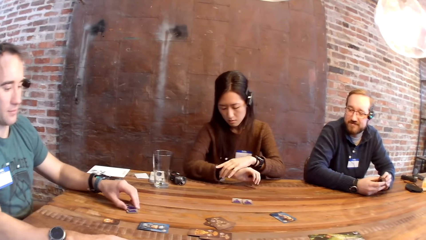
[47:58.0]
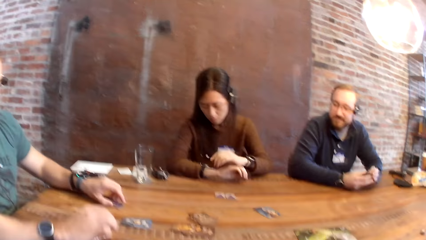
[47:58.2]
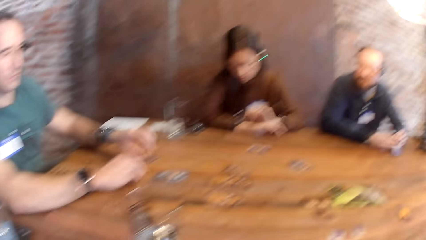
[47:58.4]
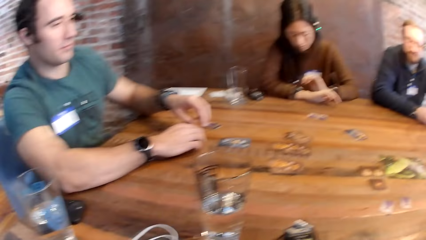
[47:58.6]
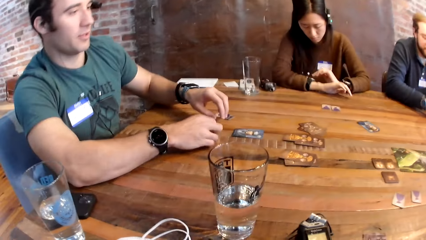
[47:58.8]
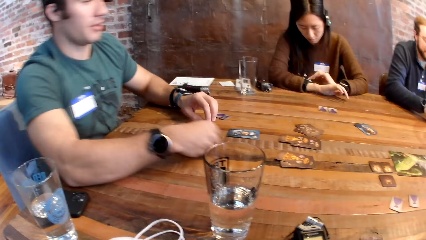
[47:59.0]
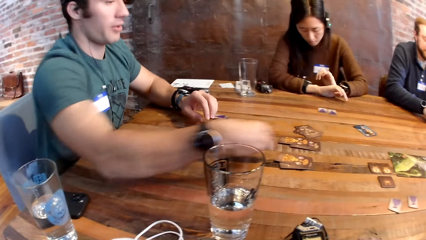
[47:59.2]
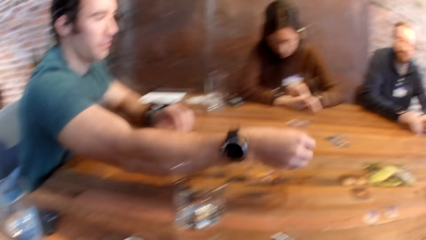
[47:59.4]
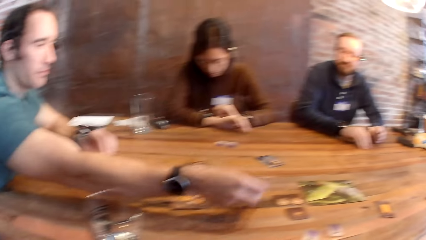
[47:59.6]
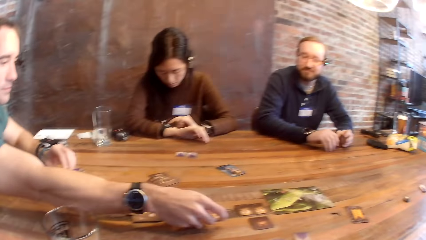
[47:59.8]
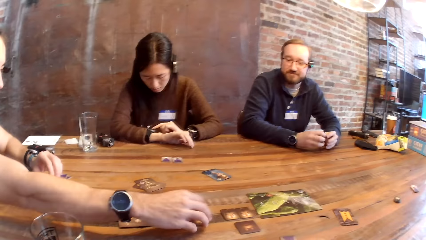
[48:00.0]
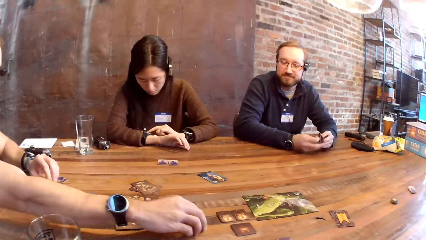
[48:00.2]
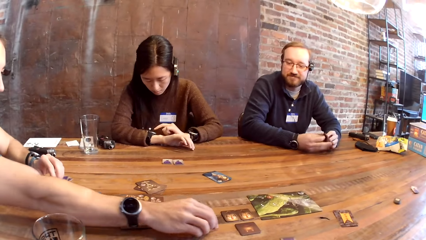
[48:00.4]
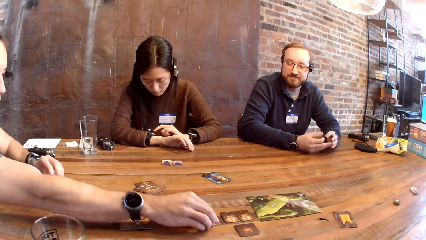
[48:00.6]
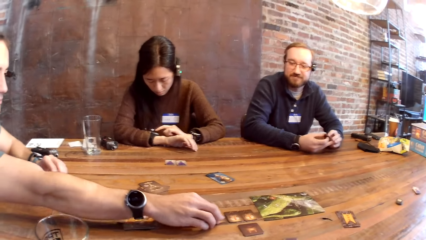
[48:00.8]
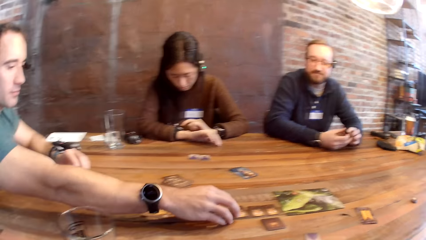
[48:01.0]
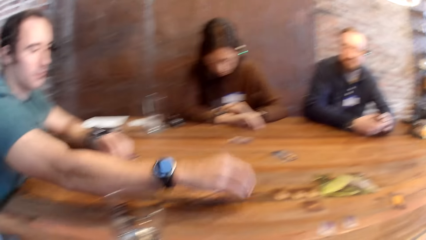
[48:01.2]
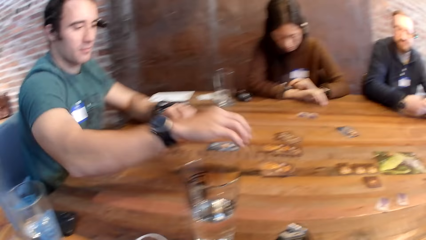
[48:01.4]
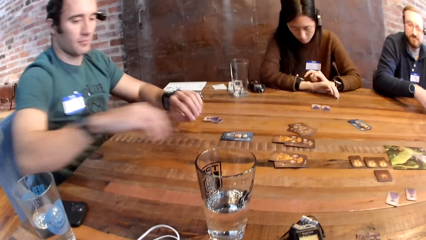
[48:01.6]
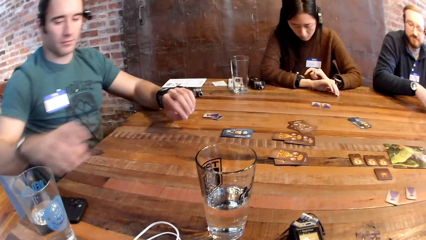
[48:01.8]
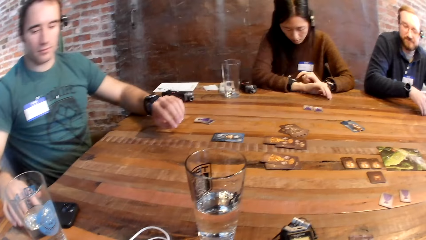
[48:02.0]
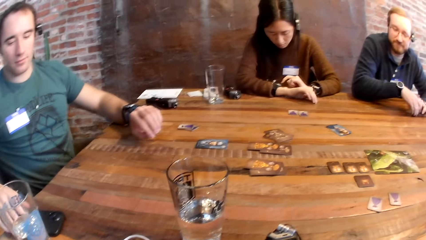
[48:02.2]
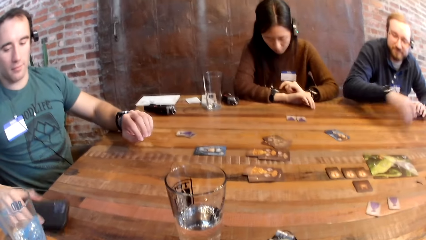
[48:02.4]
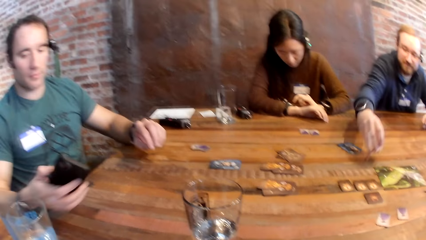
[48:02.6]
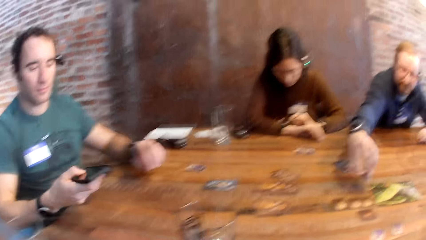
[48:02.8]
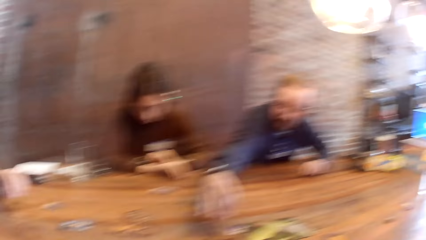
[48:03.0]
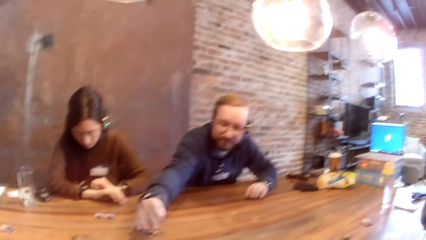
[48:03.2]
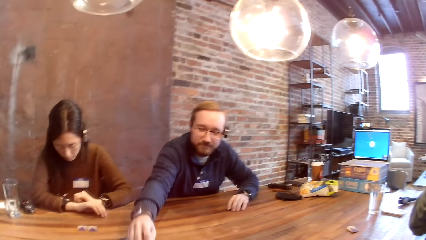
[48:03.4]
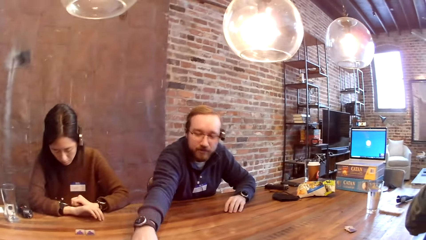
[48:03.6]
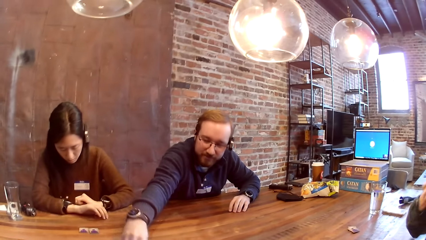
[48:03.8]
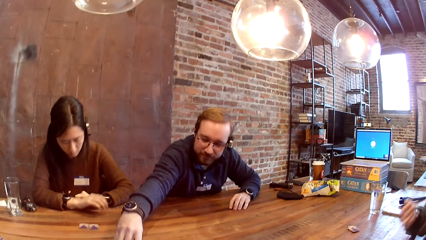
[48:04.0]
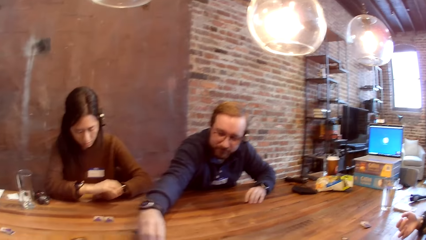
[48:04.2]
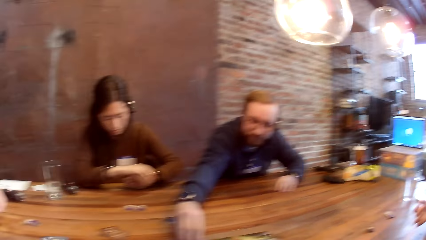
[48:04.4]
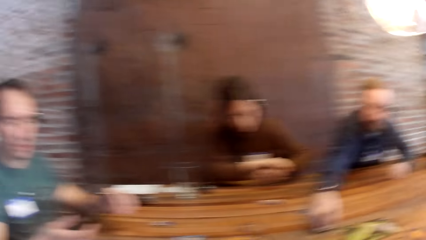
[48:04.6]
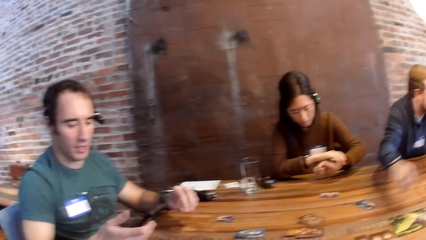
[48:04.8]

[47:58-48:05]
A man, another man and a woman are playing cards.

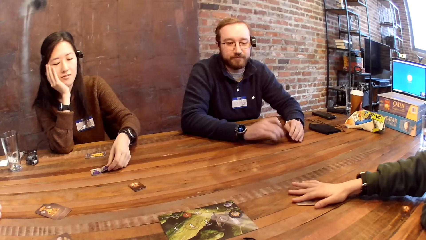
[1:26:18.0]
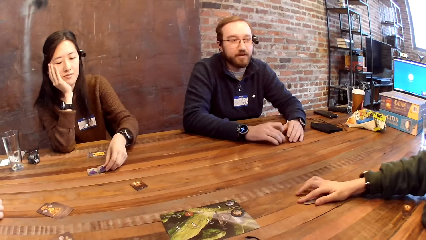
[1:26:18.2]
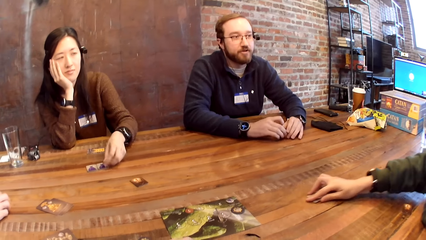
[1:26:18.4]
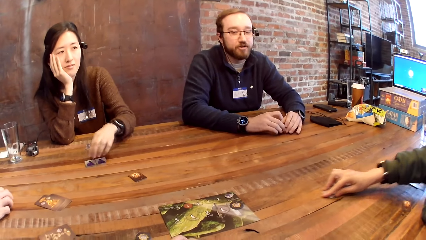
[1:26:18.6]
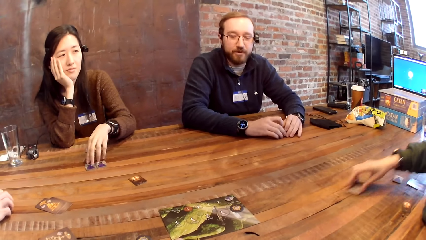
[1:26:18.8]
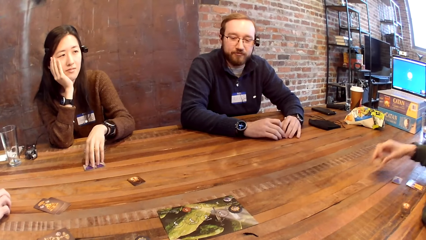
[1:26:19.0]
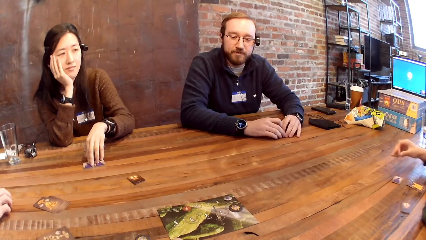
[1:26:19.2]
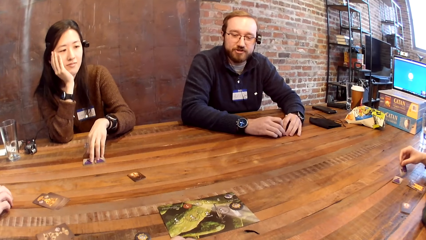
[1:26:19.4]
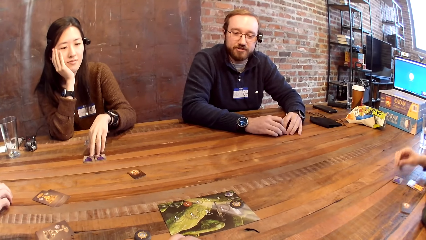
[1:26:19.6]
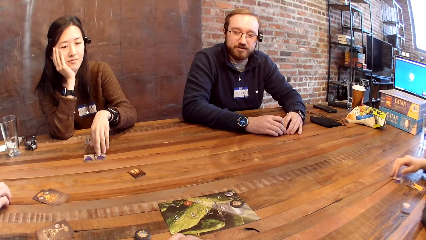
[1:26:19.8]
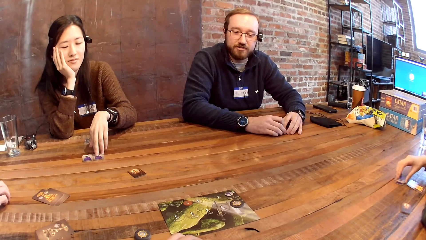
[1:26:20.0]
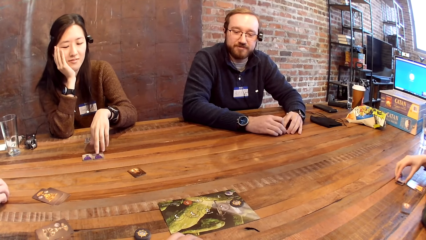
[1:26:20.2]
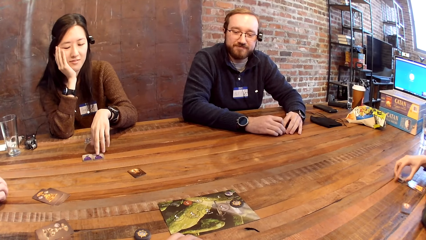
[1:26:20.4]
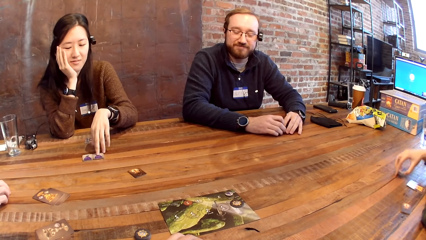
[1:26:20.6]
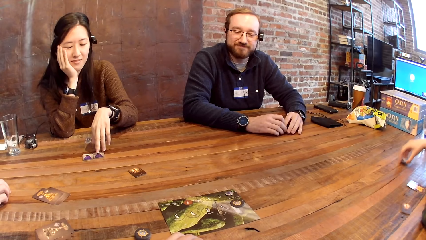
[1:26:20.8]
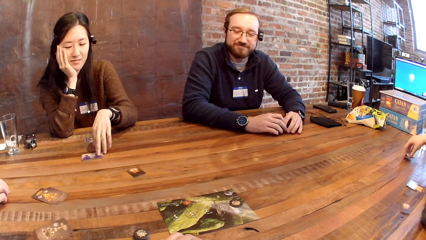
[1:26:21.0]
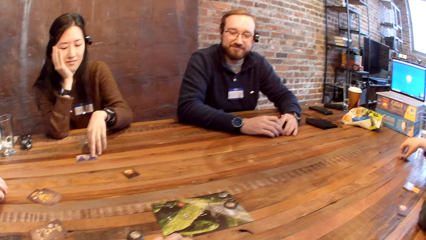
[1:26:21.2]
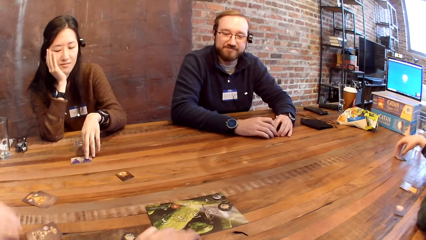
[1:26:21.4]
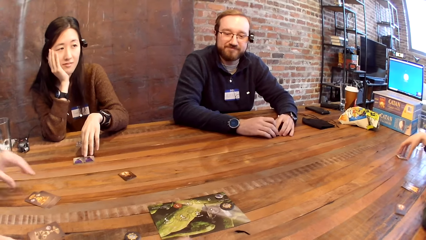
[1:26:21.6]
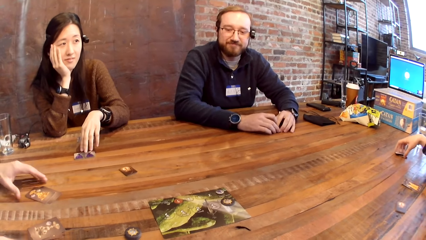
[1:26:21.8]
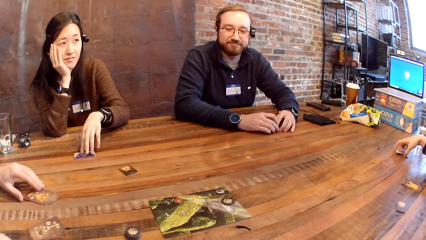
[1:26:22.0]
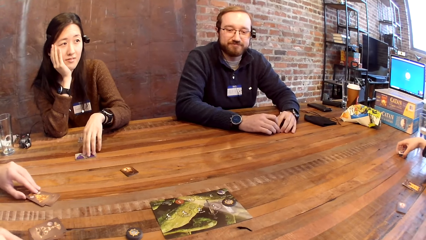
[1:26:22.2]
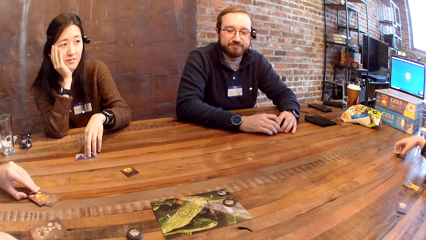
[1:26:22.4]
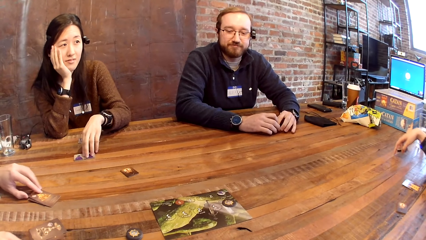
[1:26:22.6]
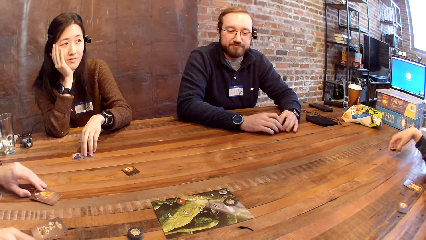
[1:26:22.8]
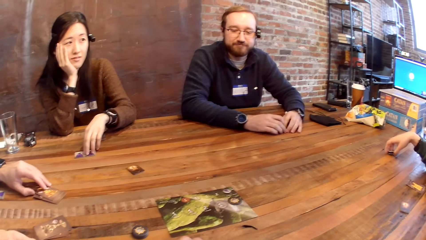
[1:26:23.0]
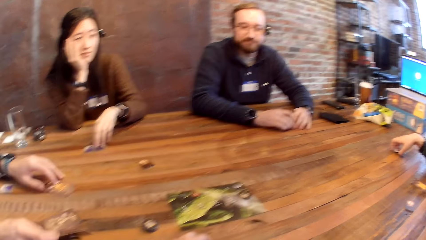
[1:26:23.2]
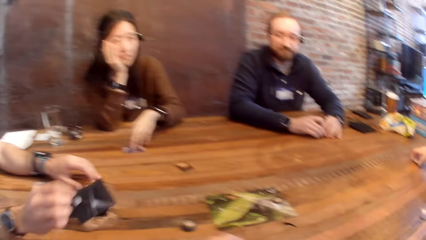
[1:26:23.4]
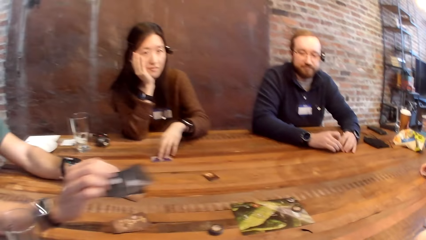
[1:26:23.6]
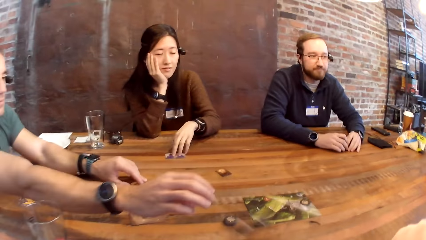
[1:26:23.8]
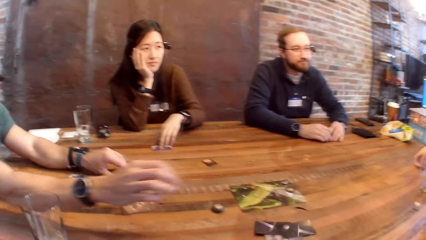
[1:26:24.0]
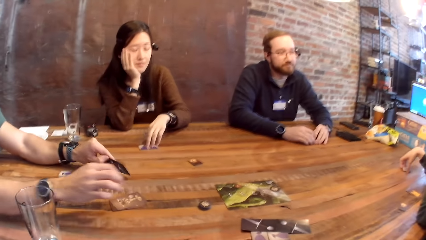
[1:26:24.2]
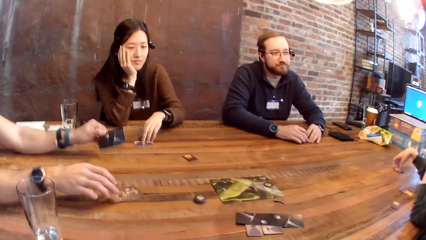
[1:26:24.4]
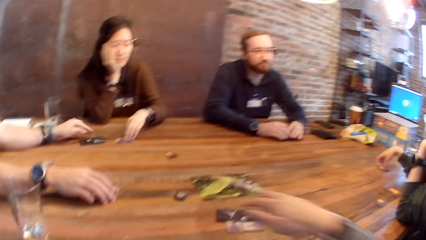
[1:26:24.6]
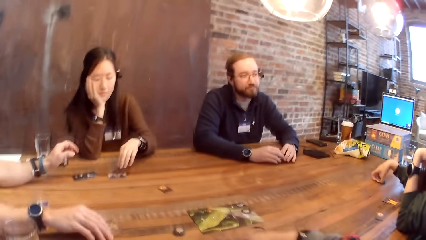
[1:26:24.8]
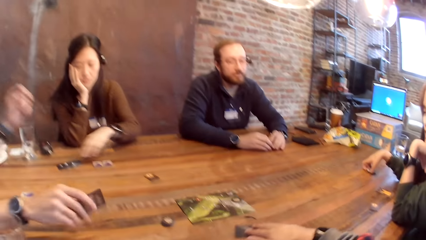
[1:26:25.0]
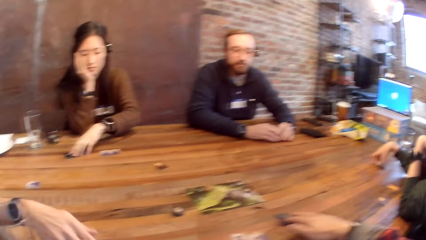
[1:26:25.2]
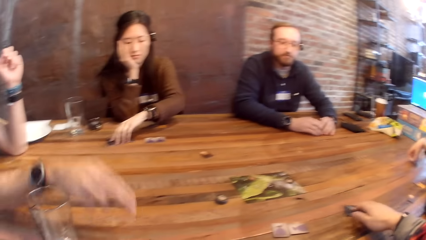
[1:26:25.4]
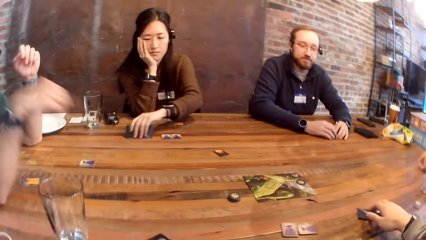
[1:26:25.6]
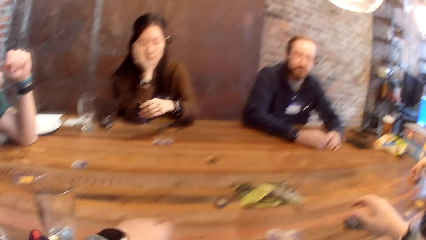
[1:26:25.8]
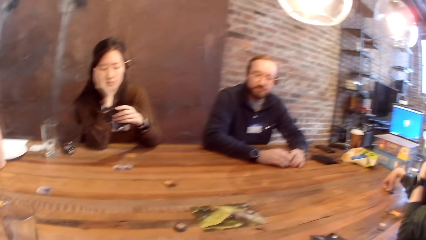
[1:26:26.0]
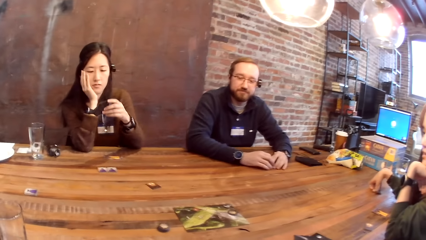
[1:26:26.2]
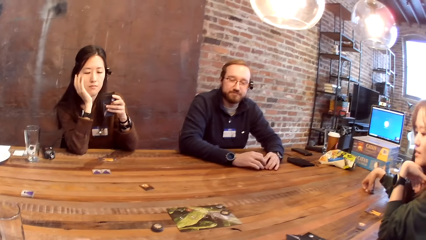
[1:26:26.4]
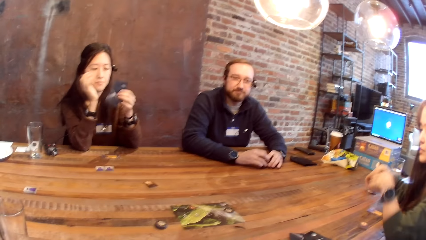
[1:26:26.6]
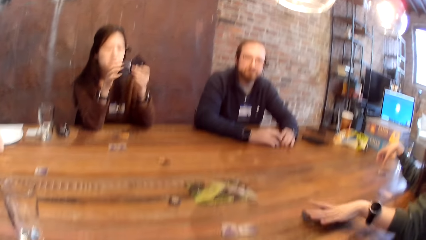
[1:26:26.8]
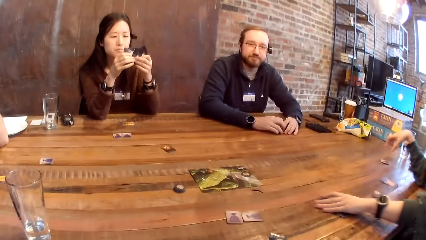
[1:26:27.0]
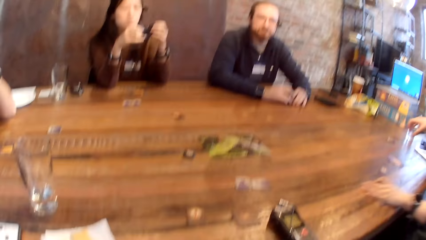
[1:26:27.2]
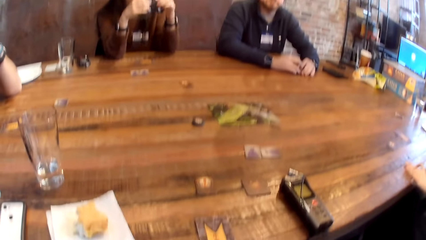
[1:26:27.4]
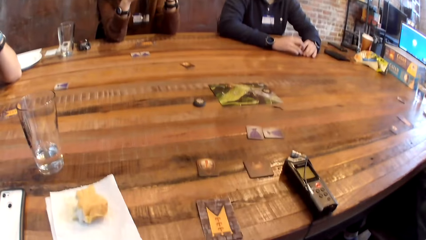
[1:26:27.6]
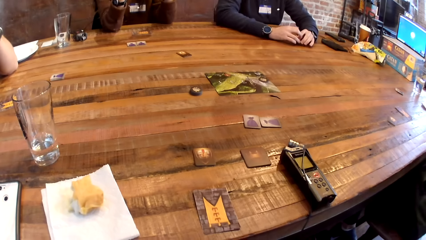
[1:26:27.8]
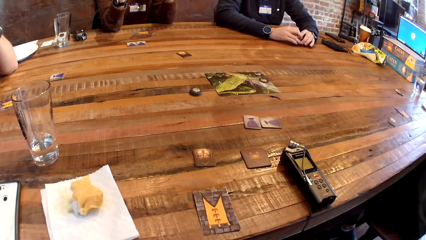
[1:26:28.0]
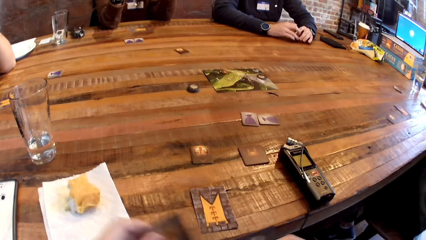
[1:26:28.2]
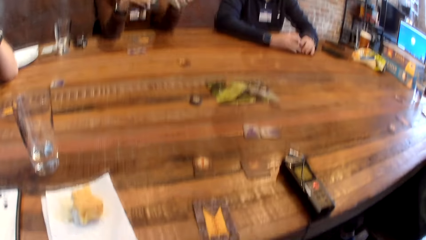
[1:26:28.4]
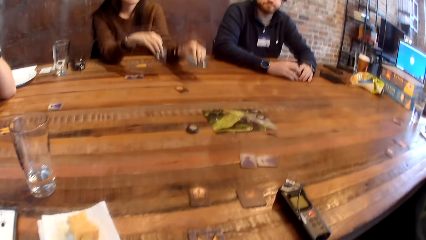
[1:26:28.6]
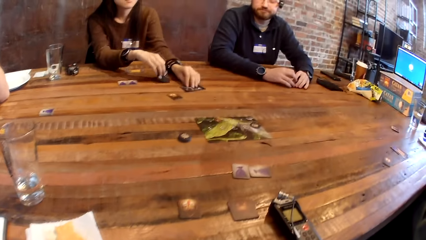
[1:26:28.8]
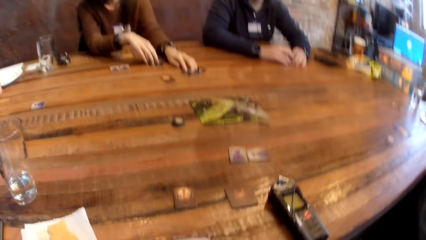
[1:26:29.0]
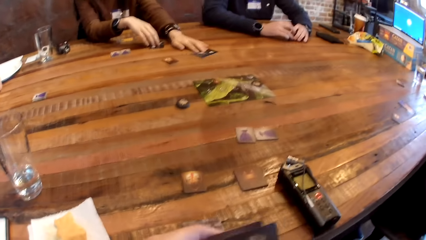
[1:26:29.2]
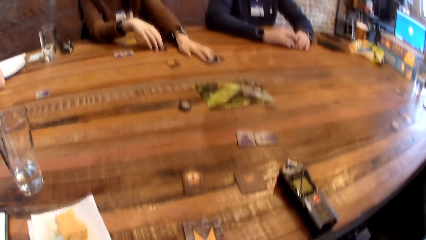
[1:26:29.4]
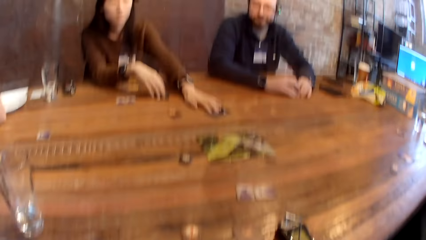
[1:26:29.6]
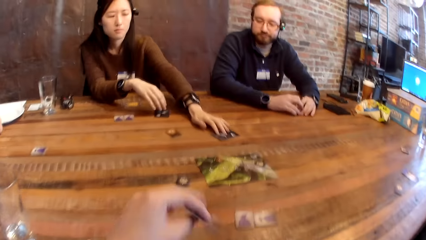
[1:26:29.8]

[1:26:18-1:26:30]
The woman keeps the token down. She is moving the tokens and slides the cards.
